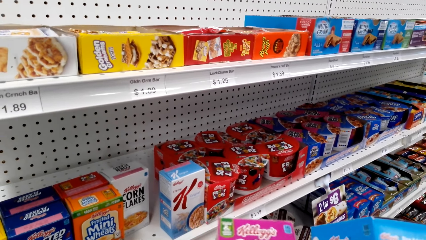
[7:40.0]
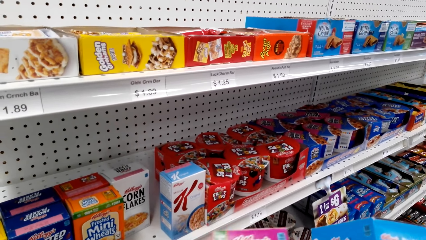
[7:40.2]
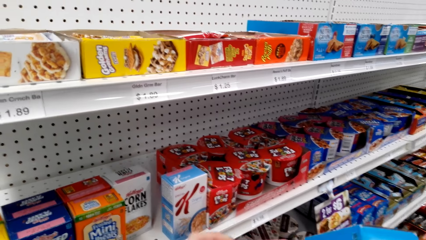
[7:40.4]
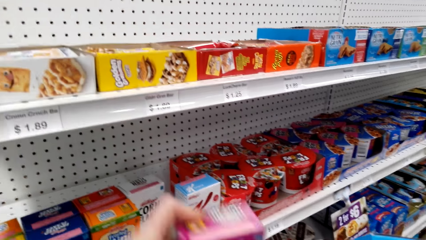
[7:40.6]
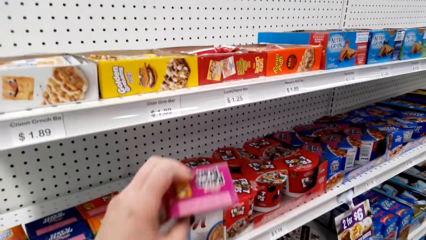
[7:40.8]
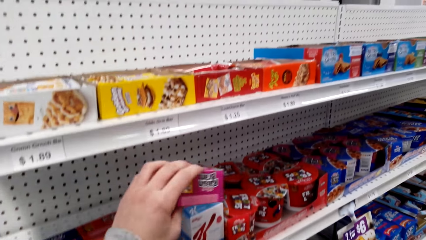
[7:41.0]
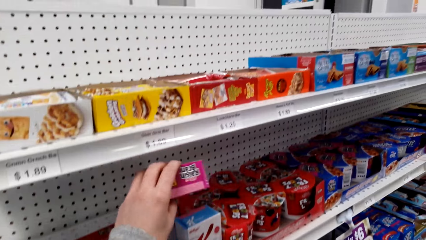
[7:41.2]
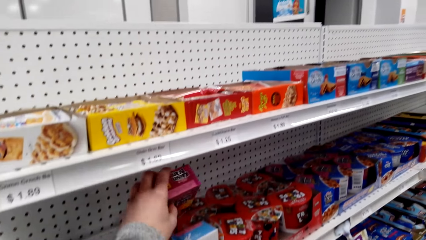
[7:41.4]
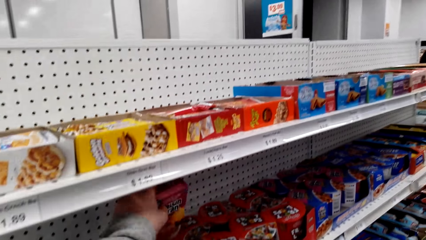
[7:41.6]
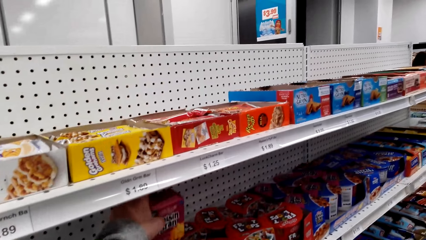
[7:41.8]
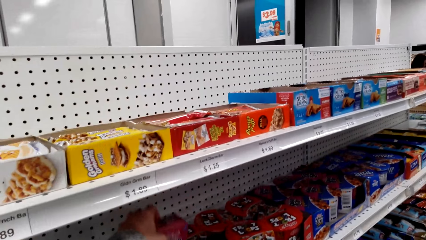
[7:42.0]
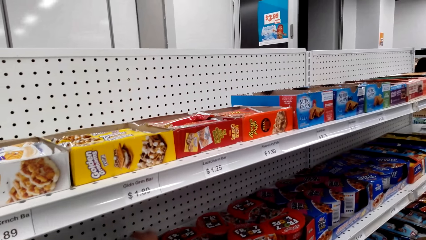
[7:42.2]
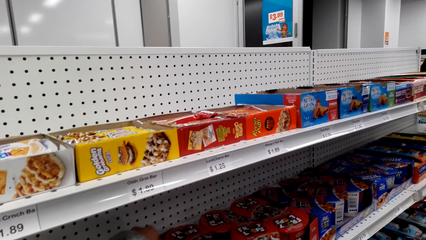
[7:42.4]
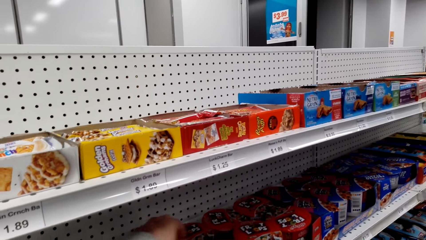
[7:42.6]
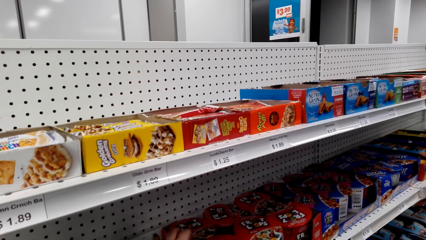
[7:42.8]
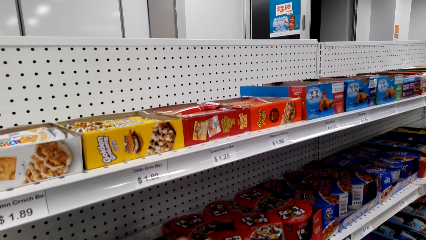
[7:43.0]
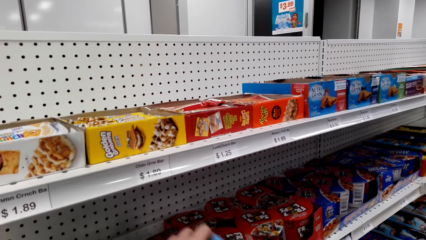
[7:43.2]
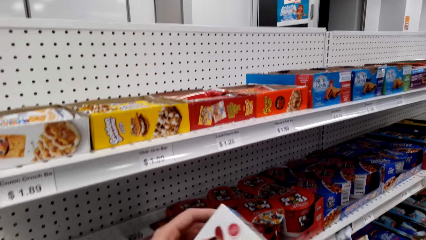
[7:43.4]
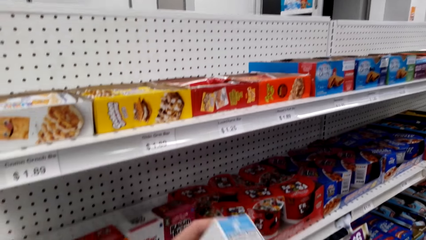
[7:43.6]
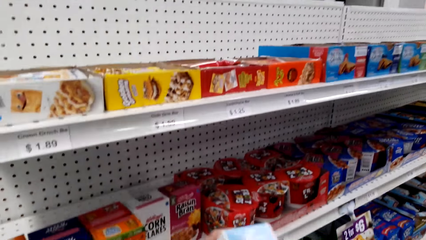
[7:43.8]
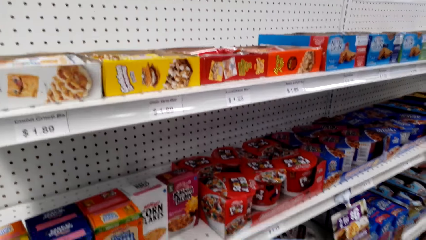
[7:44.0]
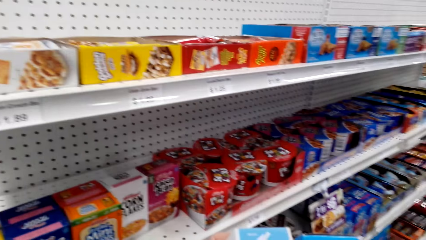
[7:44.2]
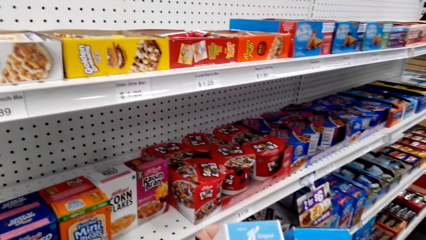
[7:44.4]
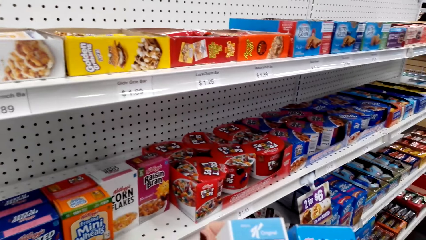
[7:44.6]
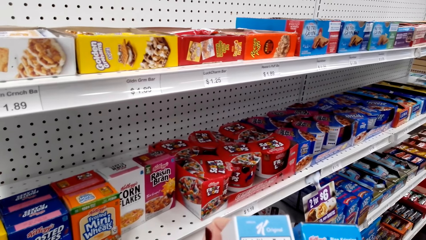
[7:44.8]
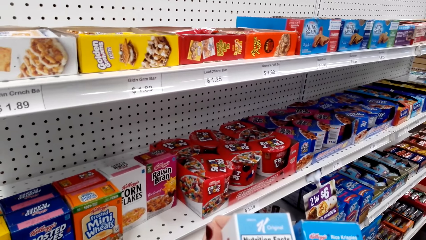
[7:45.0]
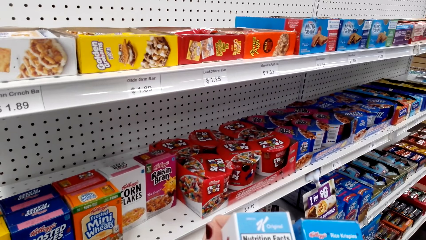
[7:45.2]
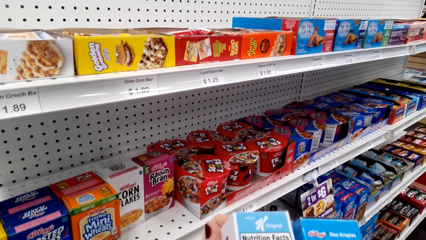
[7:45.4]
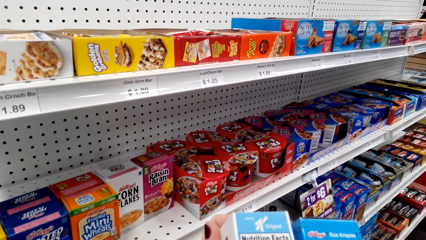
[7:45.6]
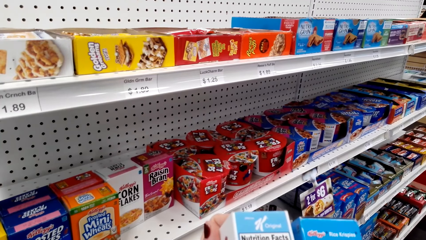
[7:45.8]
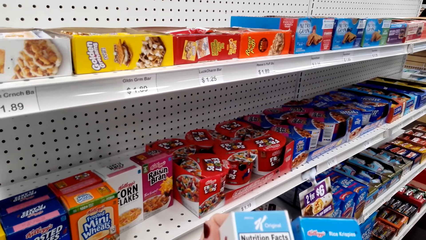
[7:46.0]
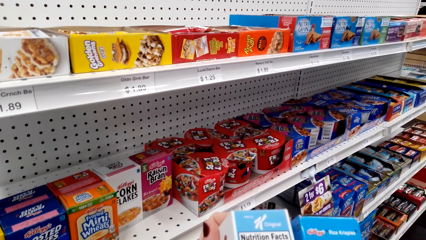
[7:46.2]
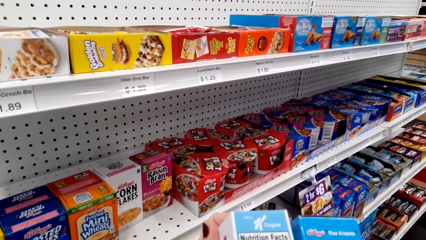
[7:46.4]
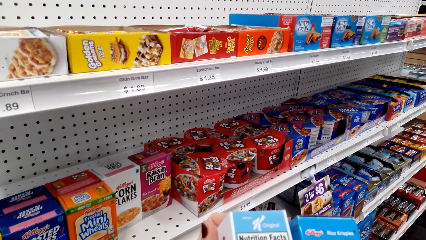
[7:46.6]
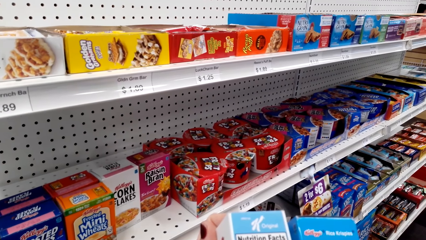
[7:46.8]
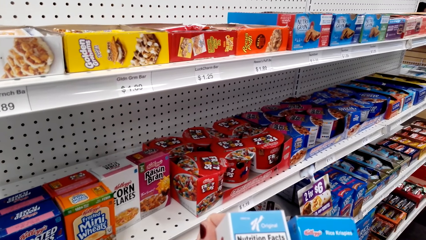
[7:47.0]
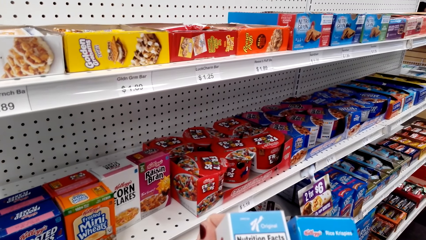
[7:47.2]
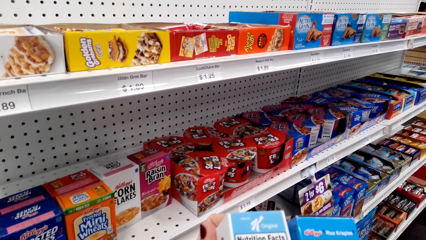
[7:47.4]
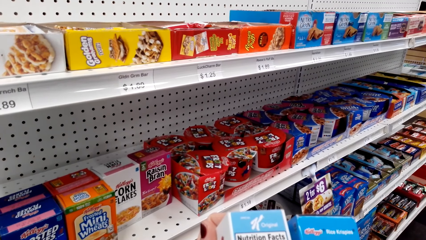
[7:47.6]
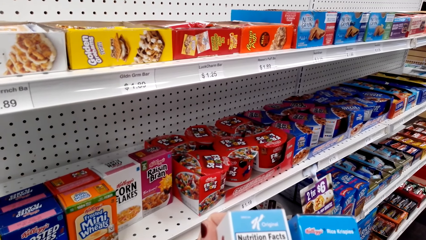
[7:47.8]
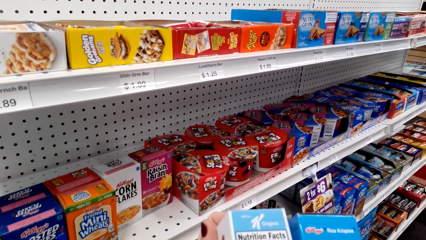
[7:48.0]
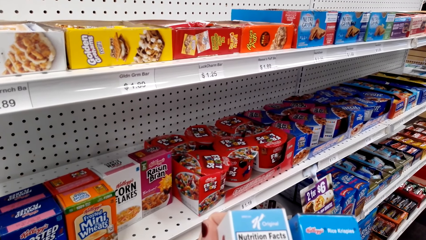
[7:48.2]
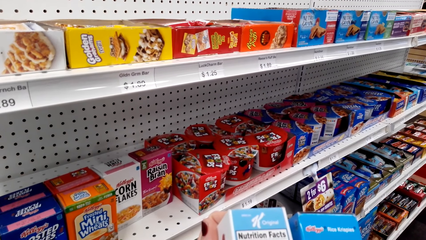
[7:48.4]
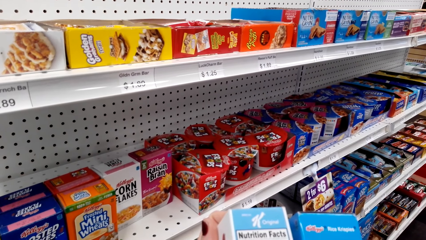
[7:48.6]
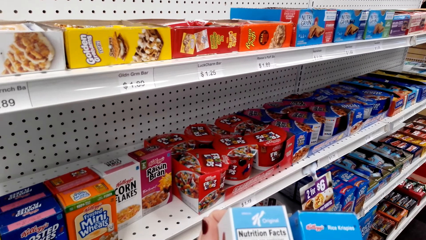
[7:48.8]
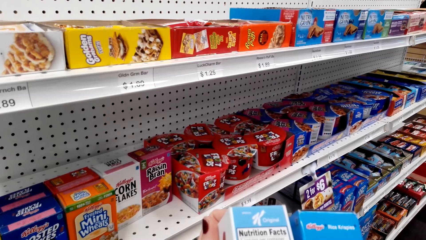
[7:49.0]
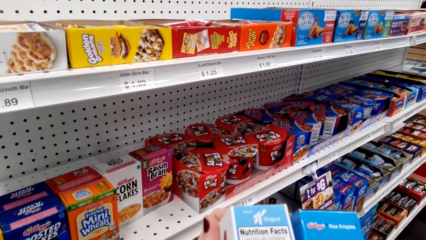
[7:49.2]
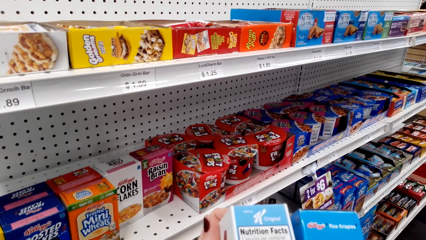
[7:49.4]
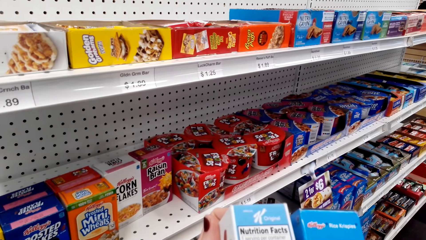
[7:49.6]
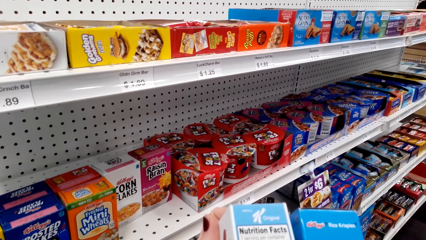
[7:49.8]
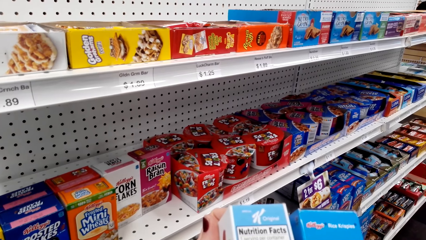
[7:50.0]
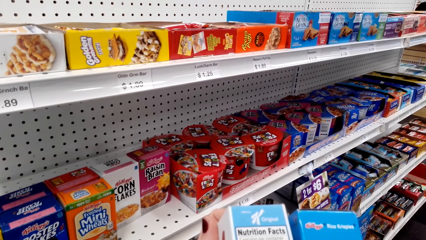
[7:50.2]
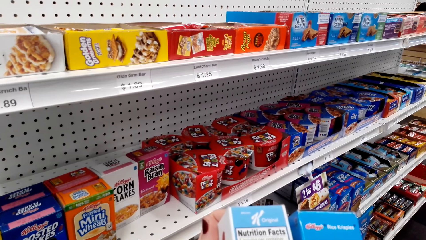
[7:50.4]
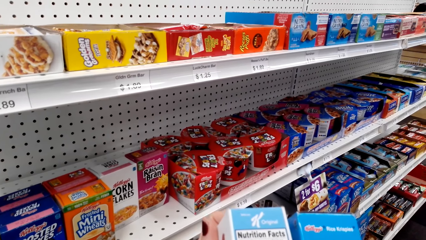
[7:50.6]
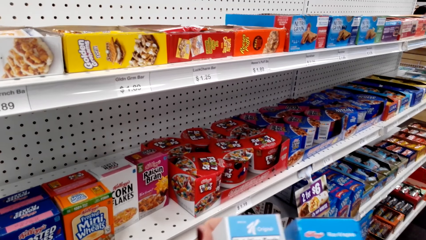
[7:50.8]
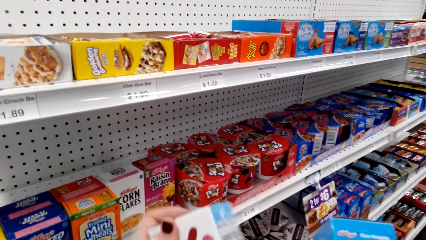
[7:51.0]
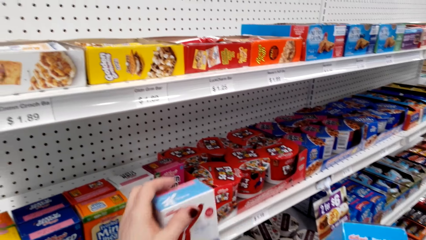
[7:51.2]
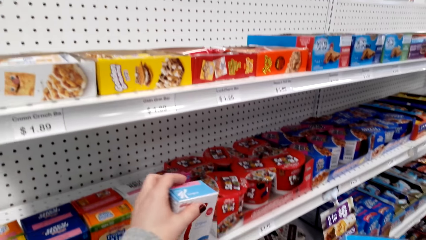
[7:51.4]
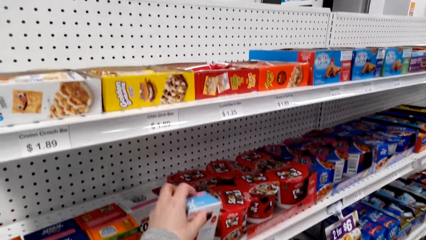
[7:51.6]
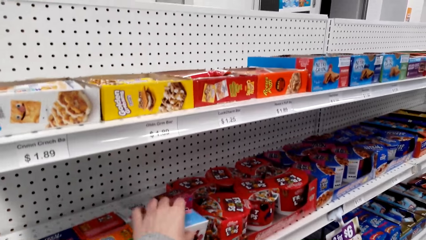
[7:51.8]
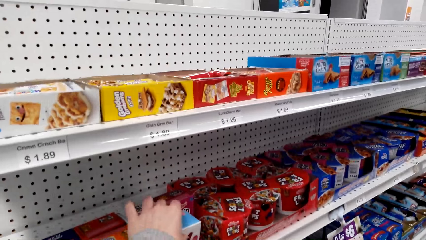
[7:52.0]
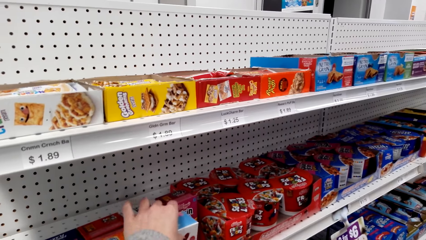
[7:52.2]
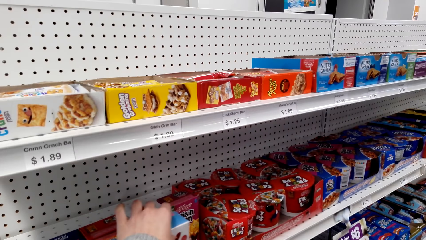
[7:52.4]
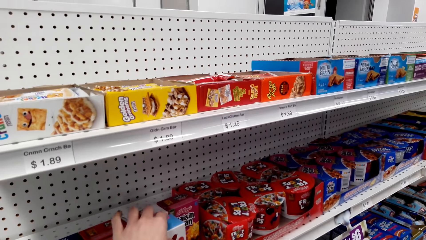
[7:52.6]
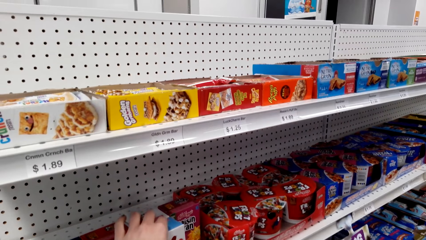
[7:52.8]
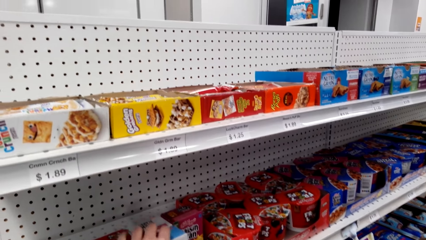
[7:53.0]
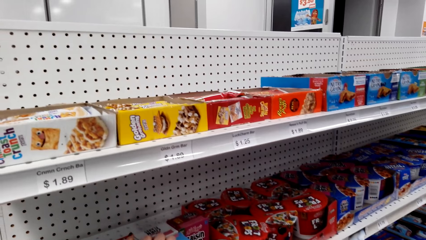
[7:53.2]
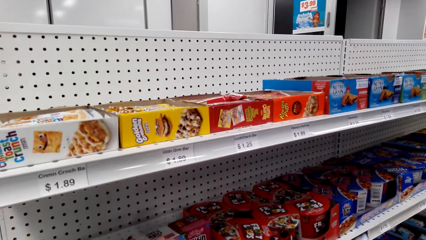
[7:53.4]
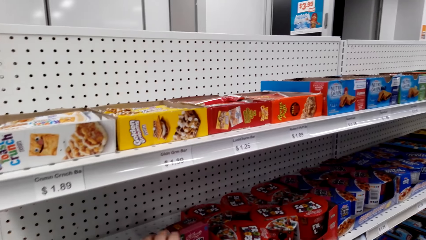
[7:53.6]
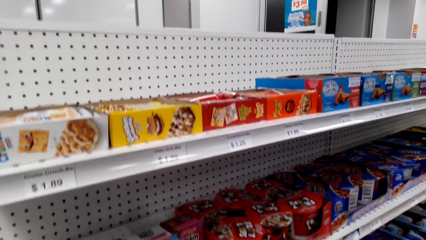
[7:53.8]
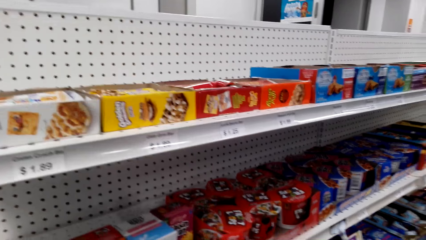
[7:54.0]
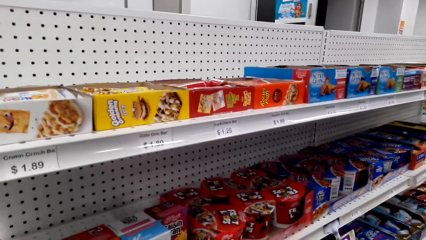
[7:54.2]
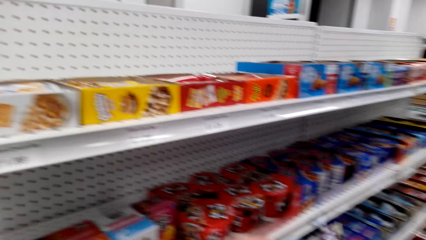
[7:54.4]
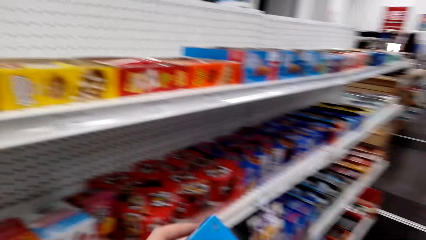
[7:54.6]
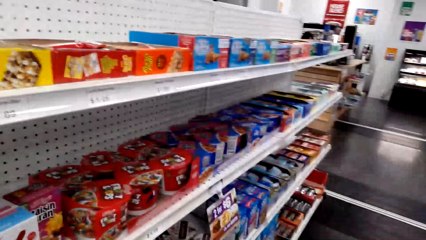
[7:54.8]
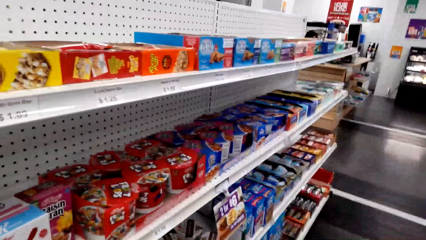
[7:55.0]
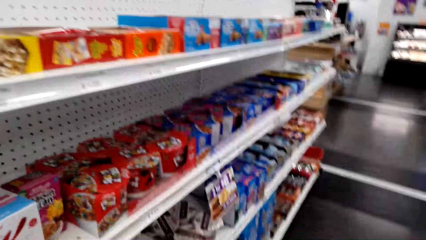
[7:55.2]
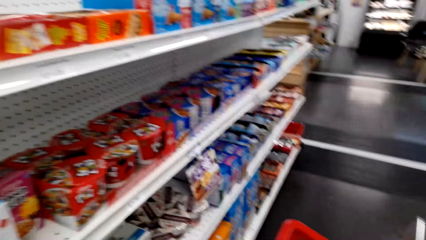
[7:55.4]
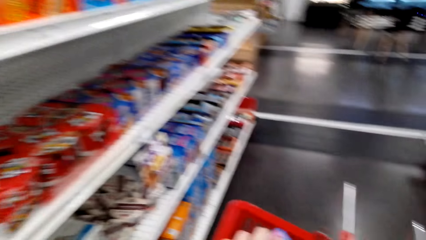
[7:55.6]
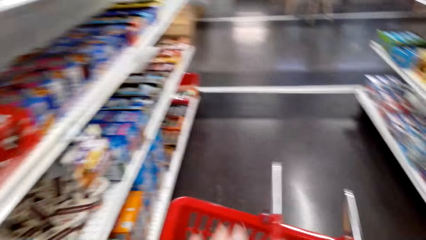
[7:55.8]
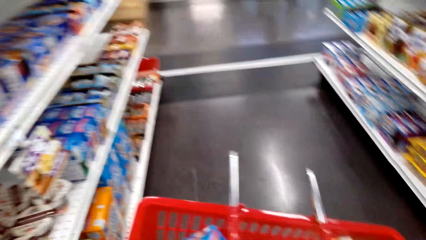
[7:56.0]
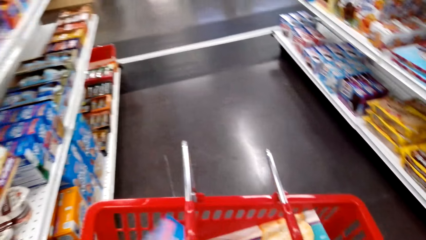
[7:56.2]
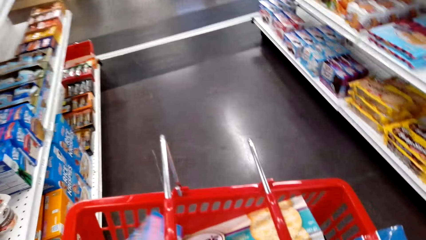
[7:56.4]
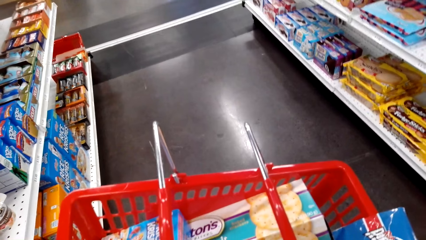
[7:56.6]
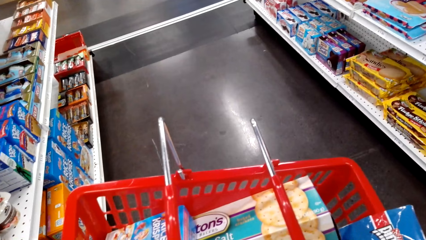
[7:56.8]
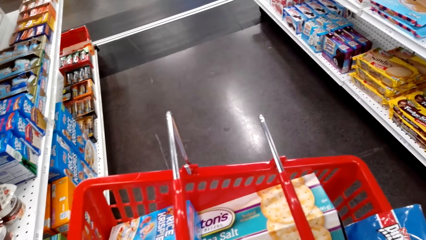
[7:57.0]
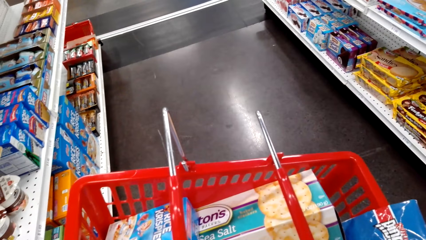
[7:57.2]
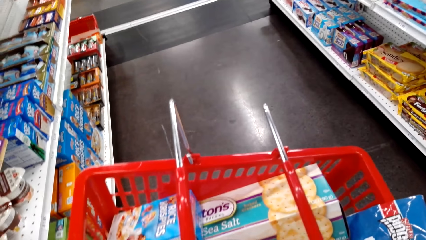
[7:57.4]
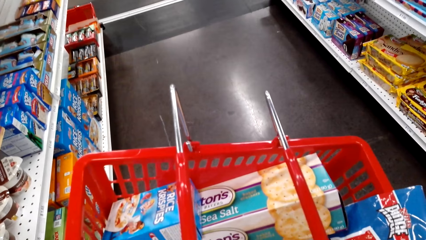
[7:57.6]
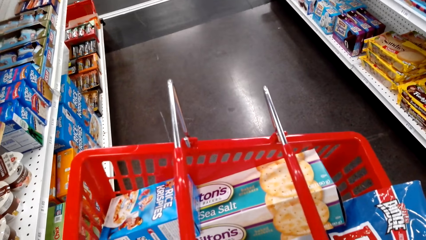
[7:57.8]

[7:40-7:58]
The camera wearer puts a pack of flakes on the shelf. They pick a pack of flakes on the shelf. They look at the packs. They put a pack of flakes on the shelf. They look around. They arrange packs in the shopping basket.
